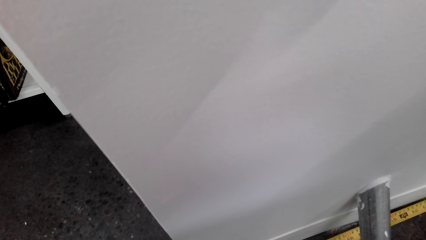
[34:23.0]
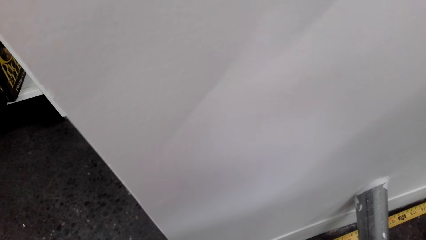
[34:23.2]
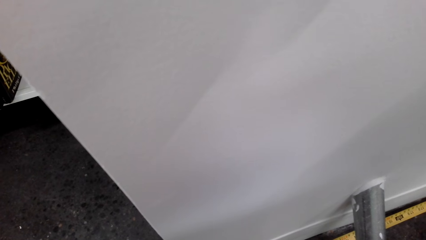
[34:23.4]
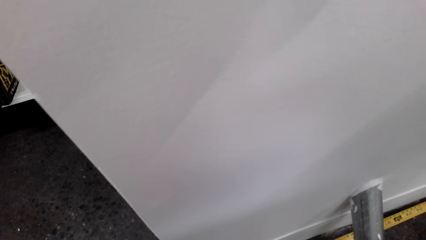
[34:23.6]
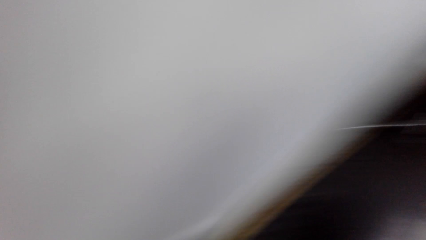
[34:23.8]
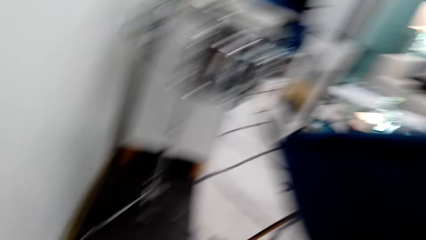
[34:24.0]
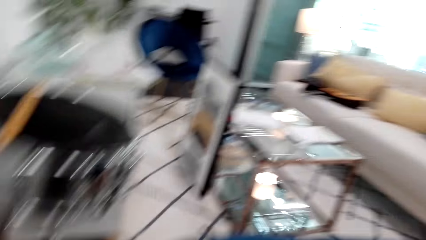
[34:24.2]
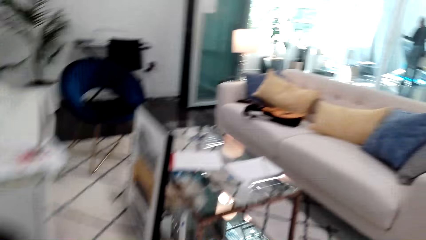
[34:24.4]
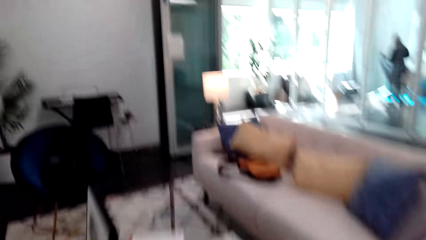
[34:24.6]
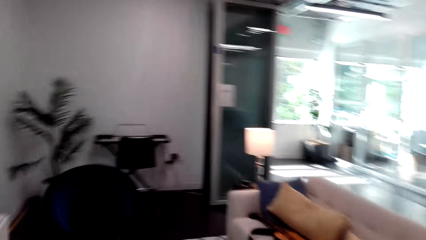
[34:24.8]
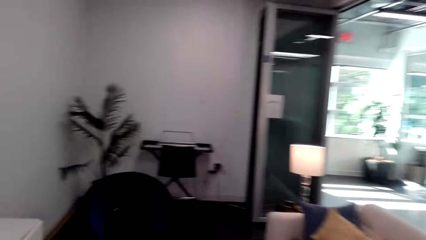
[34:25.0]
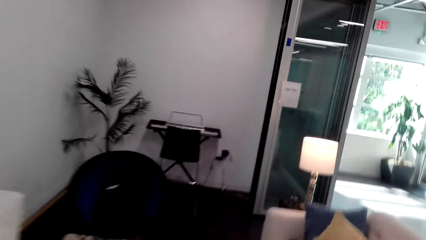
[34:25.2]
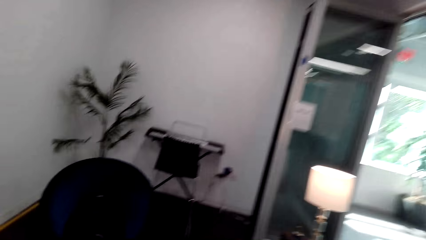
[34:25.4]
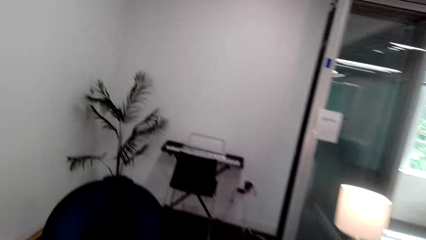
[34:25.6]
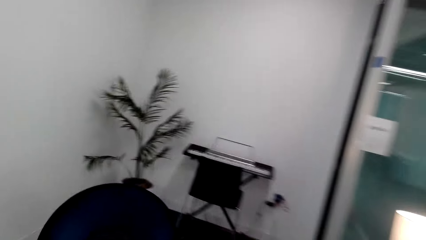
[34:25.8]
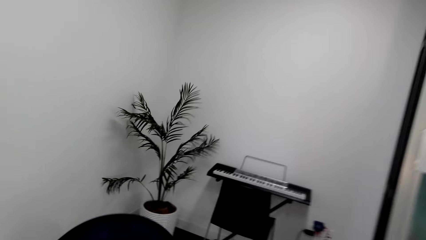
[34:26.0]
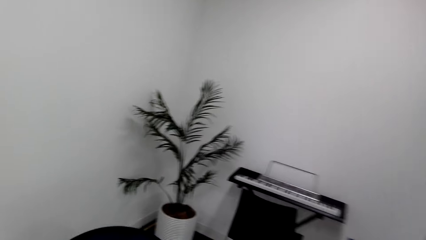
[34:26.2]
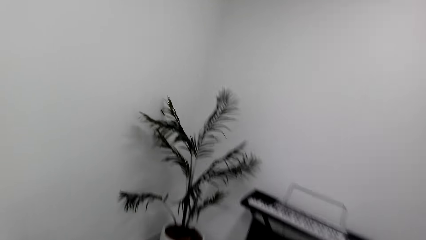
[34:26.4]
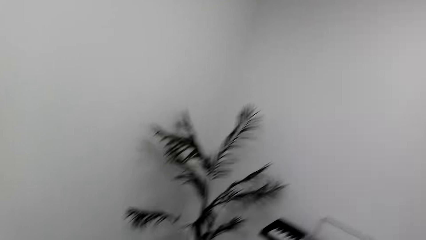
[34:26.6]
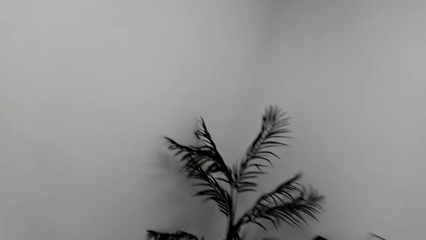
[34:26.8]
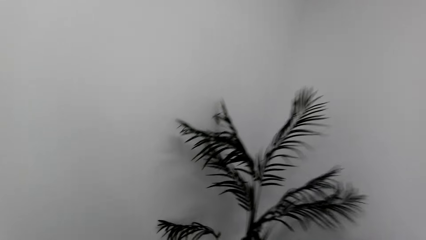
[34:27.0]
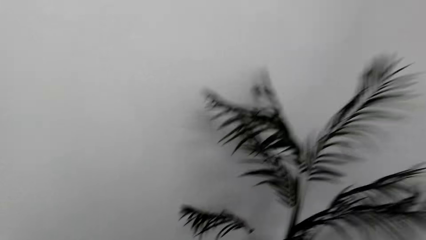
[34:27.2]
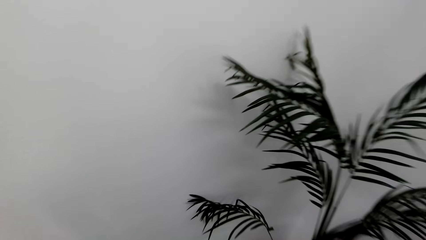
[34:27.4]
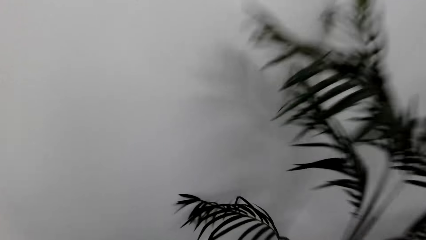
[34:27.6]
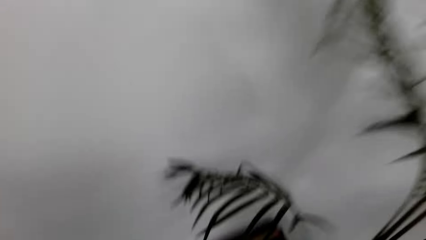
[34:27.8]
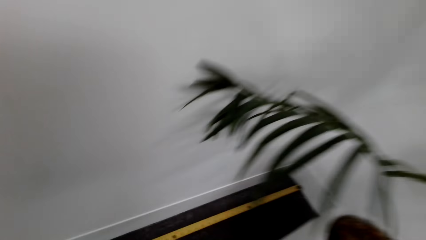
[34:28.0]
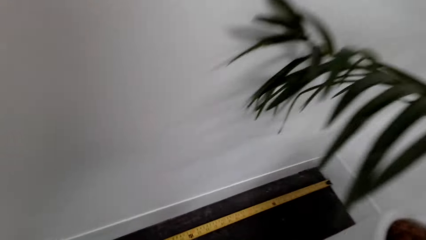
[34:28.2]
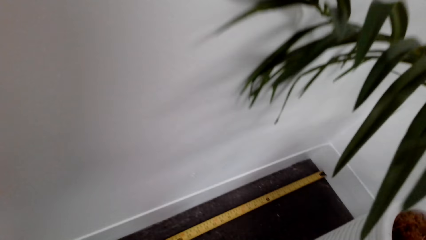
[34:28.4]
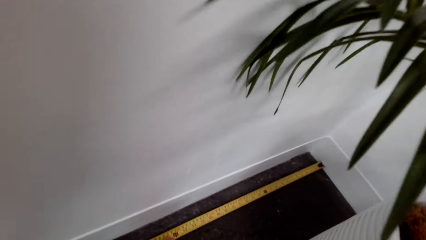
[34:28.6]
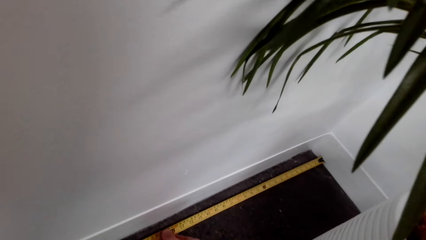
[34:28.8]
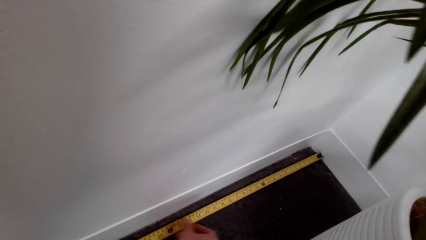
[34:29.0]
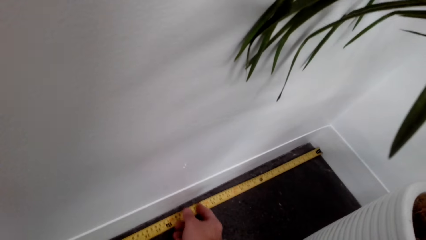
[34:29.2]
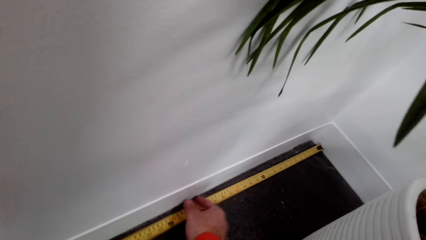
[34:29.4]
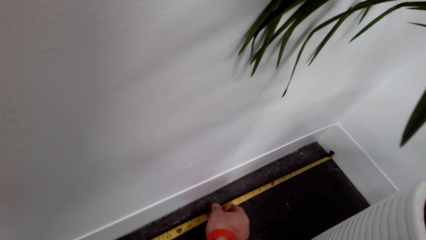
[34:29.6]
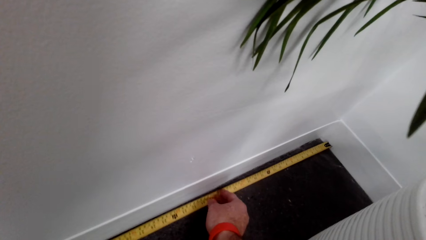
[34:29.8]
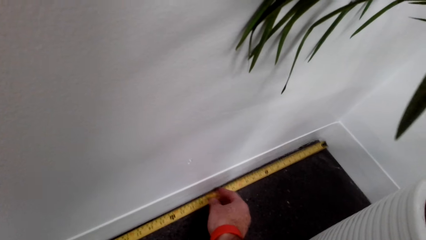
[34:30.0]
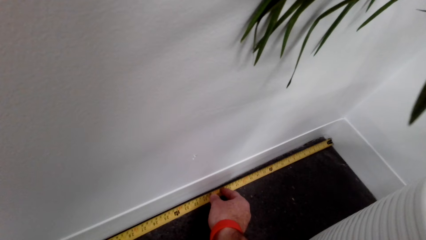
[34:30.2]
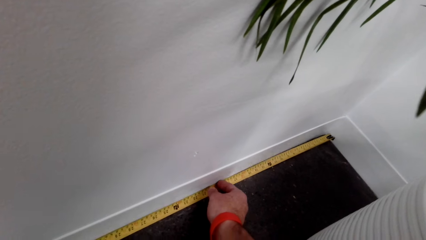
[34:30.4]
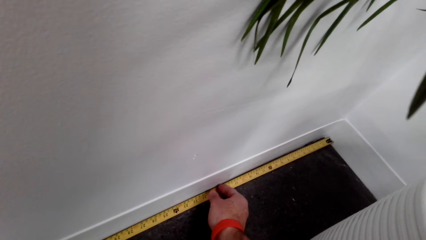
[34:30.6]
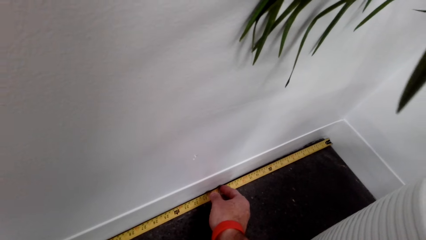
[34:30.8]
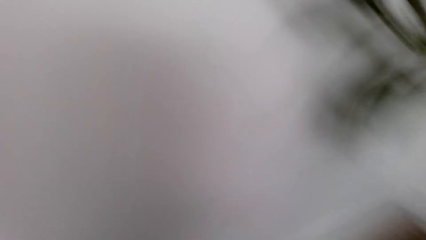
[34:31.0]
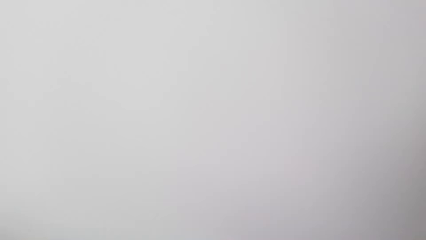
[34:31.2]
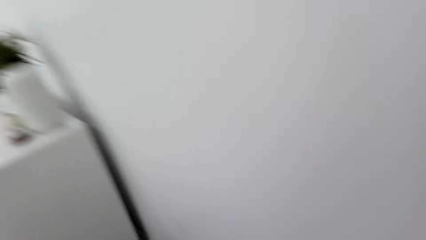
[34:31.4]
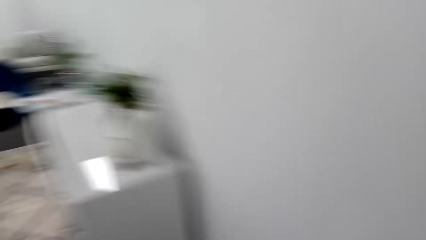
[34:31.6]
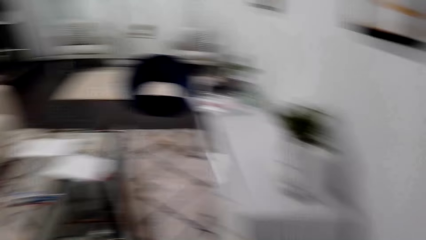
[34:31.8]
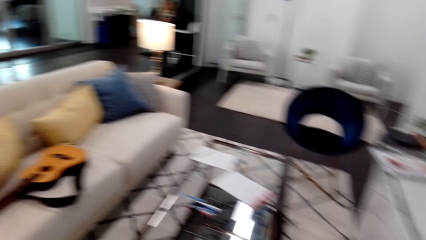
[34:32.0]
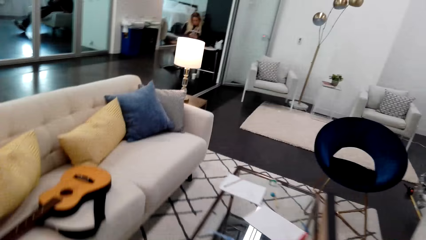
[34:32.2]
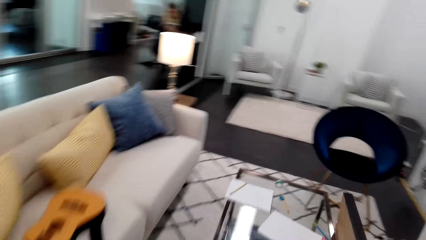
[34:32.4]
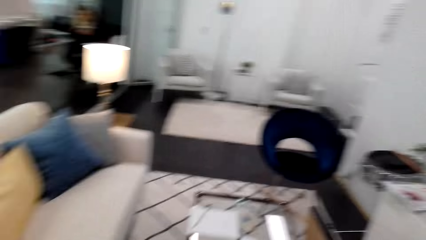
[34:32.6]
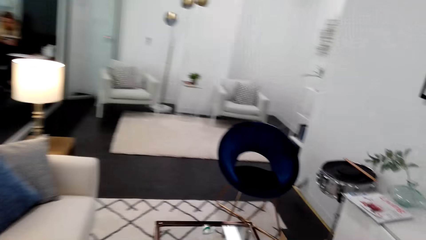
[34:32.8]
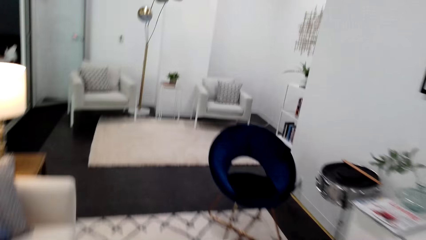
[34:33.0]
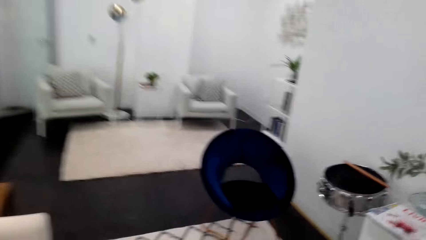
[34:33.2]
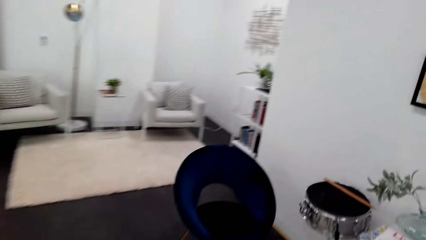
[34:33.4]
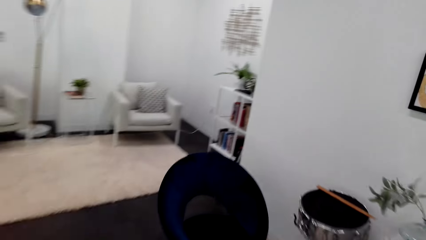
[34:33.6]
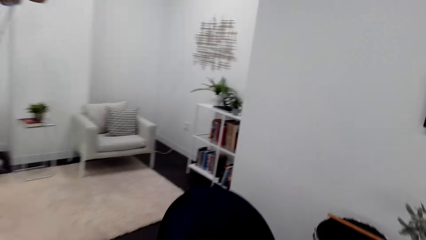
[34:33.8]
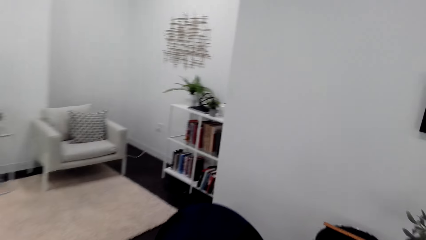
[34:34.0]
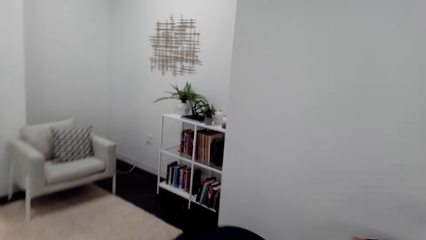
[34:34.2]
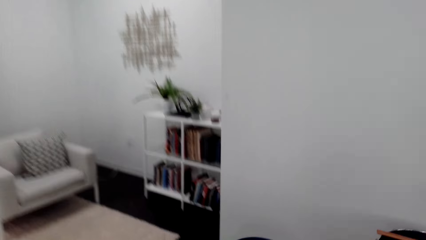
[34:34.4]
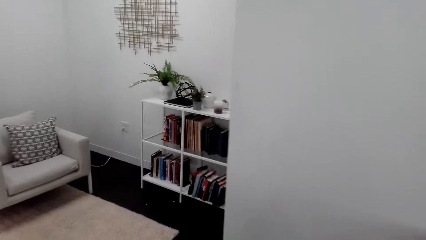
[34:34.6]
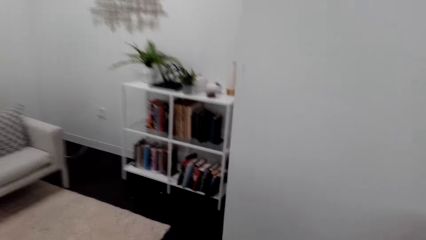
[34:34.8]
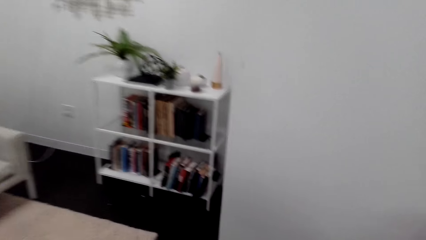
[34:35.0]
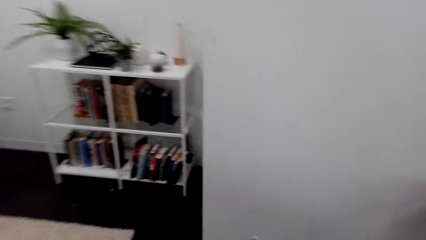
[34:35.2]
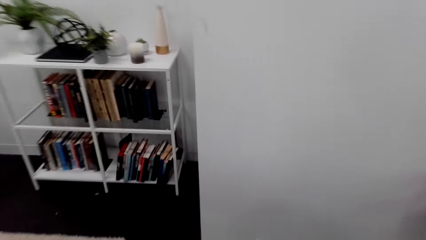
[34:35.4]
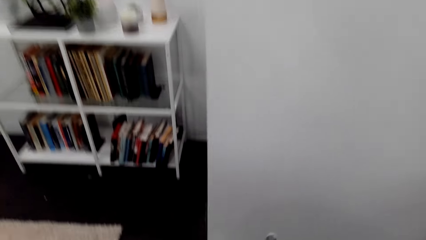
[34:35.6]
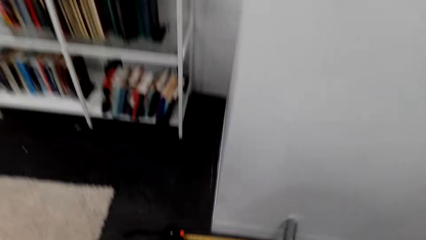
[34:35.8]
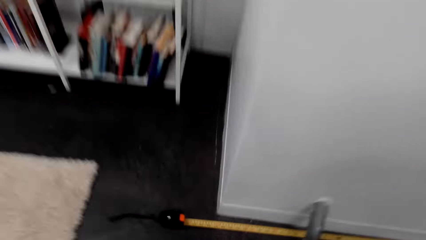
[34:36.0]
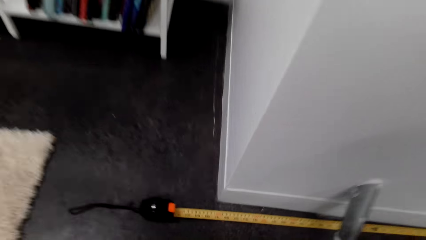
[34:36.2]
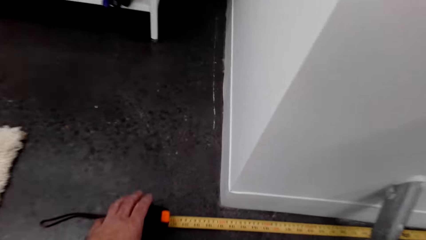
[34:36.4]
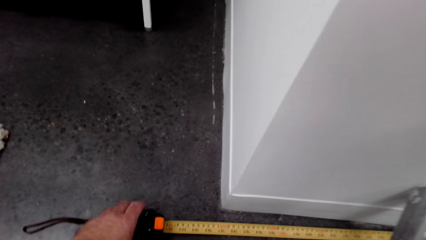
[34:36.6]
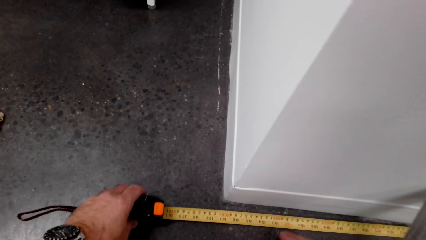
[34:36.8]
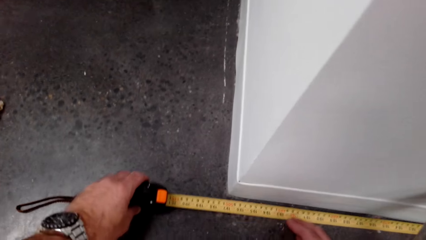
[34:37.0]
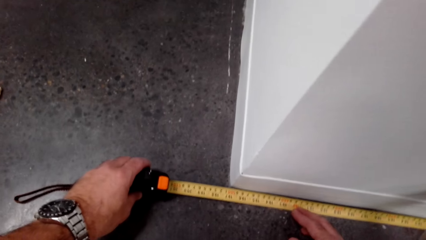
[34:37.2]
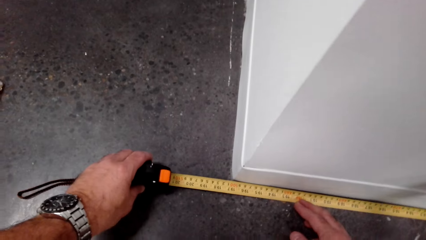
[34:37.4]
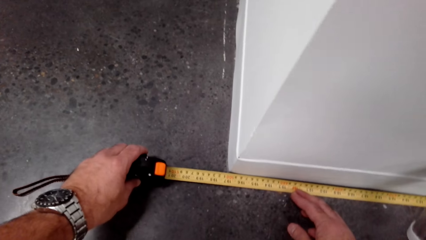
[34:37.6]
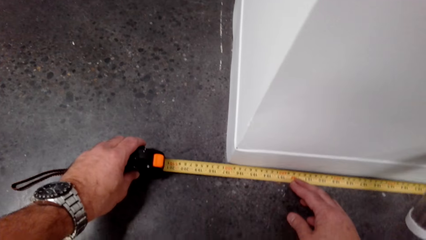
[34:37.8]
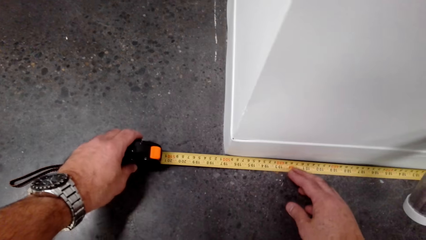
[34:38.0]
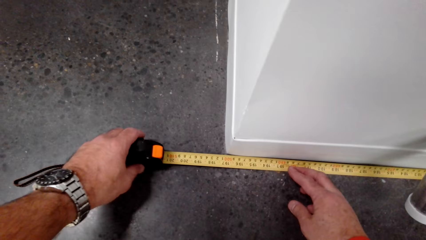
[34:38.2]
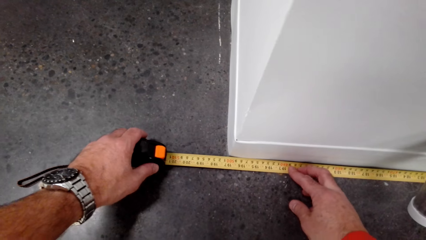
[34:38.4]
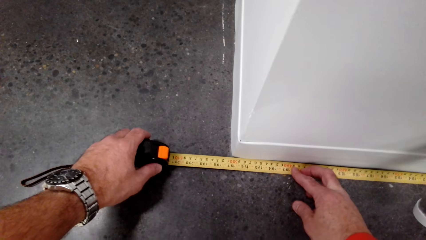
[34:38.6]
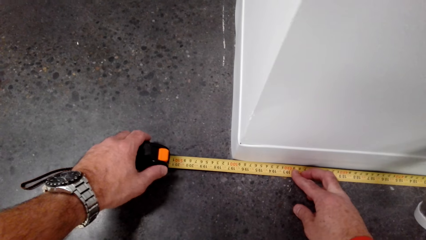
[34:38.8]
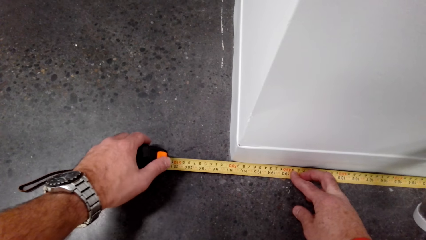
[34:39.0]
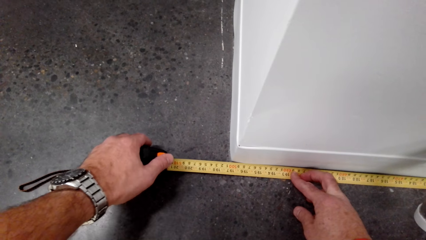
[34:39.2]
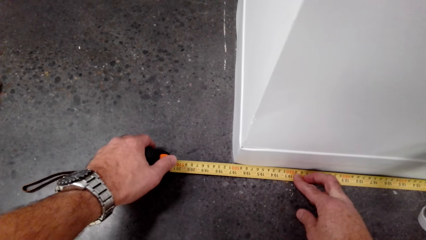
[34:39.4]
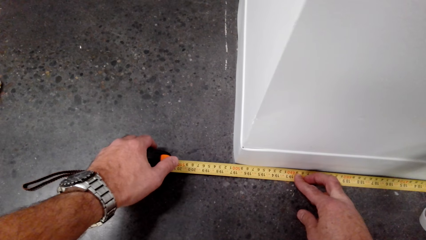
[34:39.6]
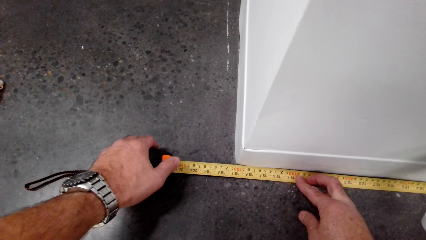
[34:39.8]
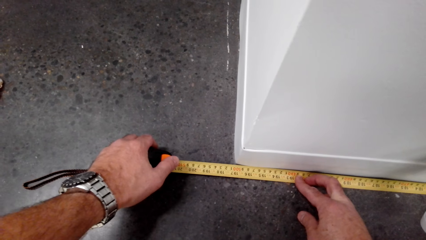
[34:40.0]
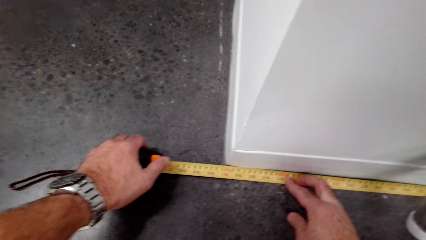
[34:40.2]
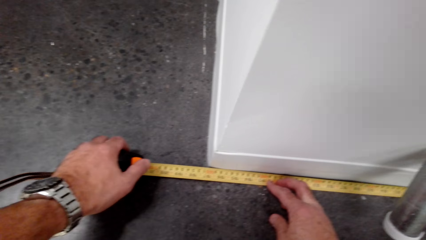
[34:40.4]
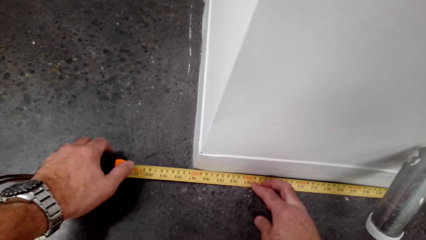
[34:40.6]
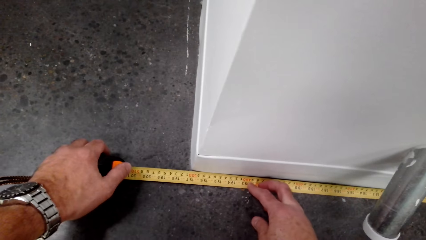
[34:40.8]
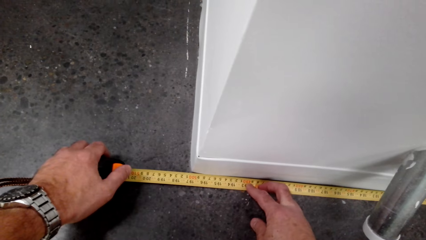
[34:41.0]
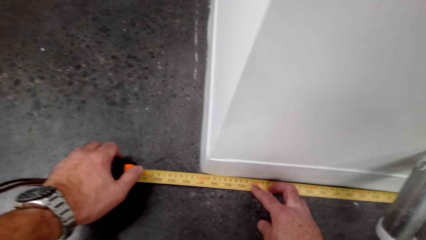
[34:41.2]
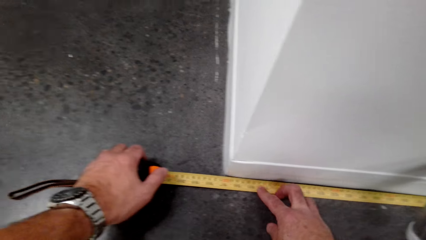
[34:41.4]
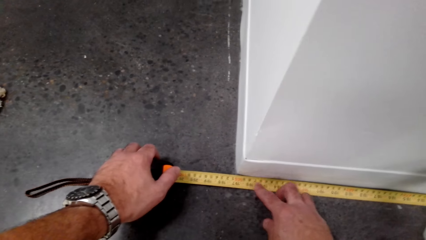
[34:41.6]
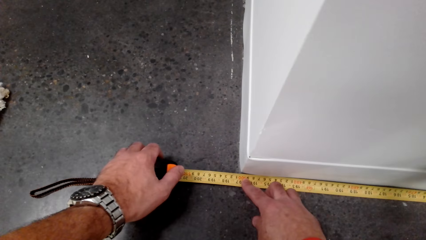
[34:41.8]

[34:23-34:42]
The camera wearer walks in the room. They attach the tape measure to the wall. They measure the wall with a measuring tape. They walk in the room. They measure the wall with the measuring tape.
